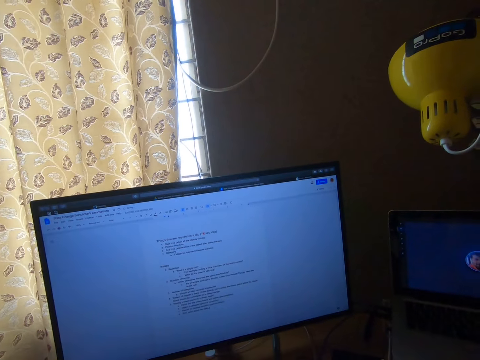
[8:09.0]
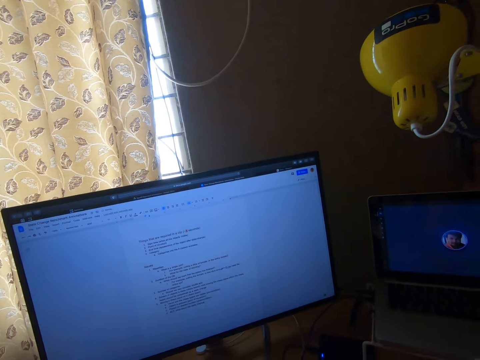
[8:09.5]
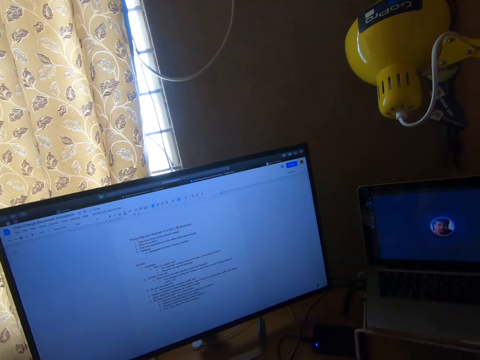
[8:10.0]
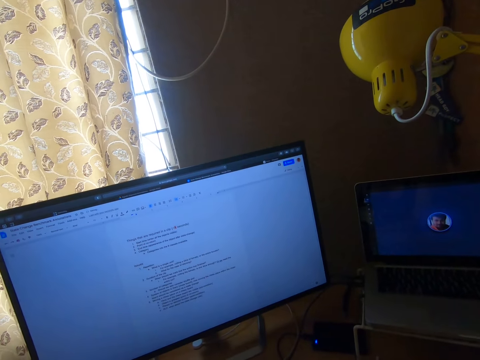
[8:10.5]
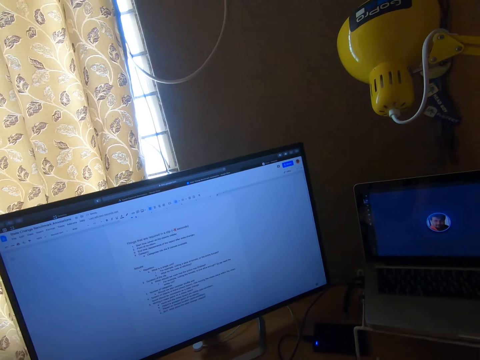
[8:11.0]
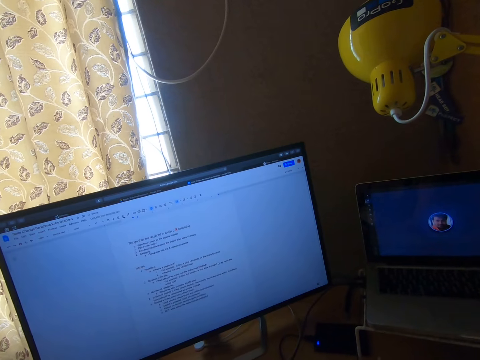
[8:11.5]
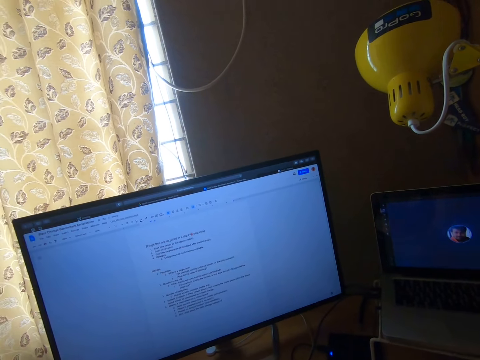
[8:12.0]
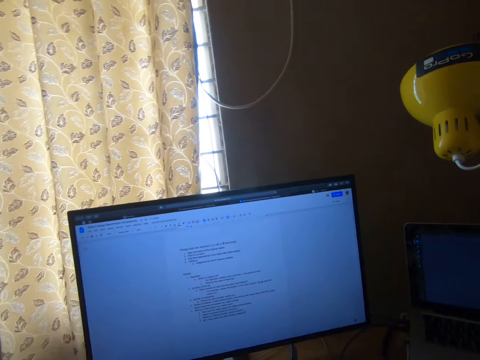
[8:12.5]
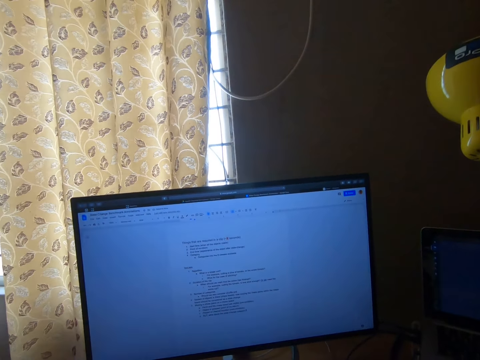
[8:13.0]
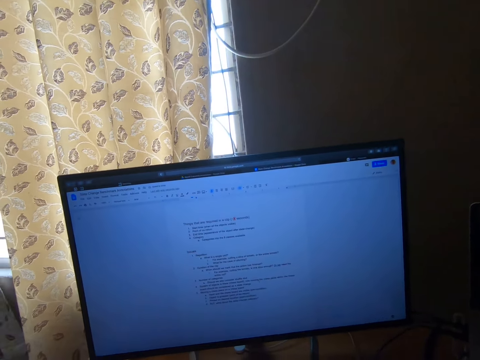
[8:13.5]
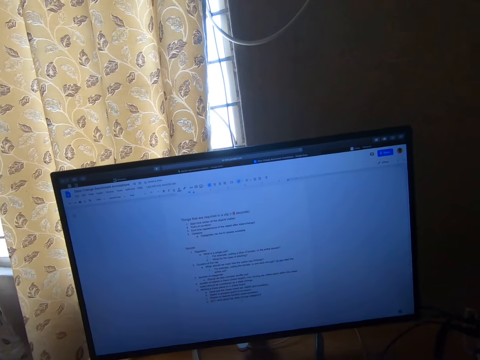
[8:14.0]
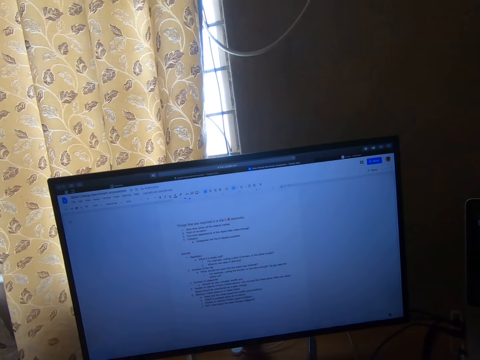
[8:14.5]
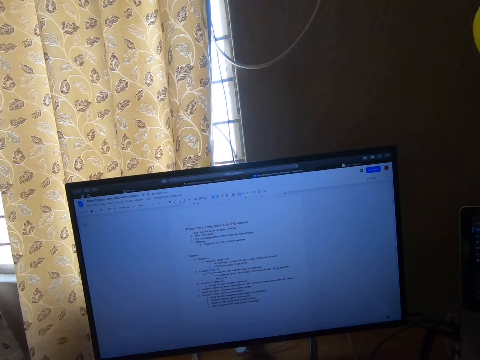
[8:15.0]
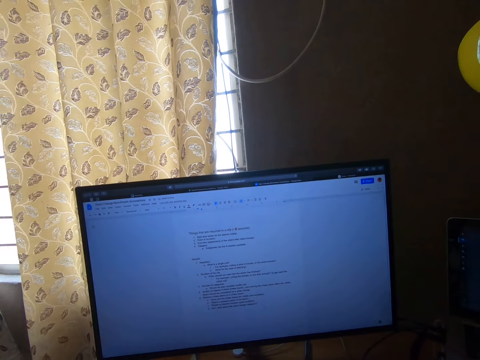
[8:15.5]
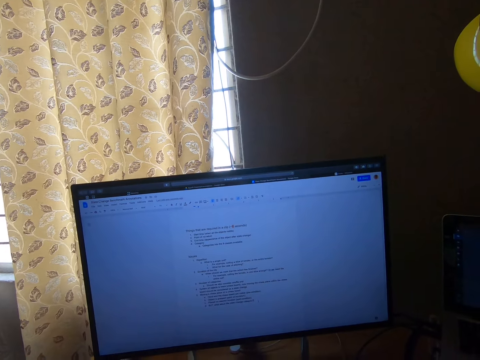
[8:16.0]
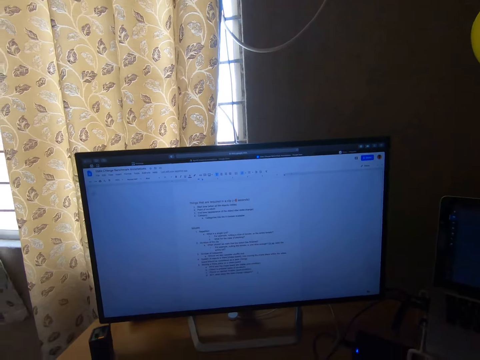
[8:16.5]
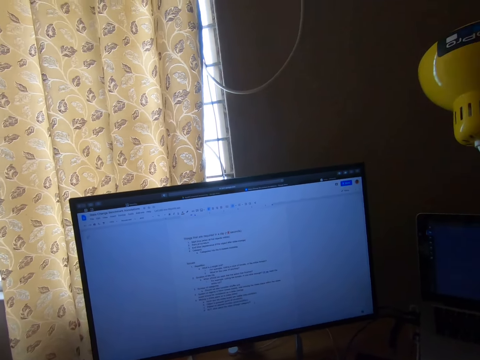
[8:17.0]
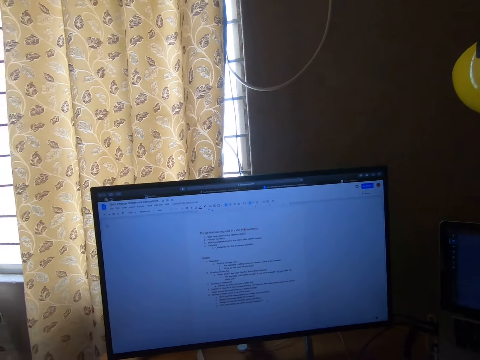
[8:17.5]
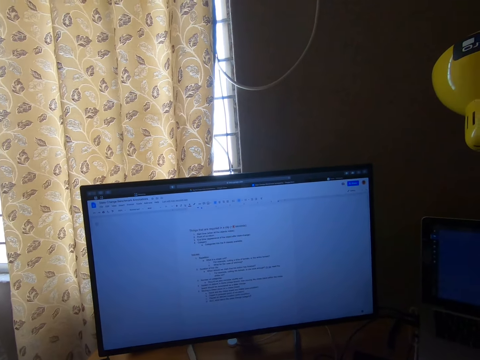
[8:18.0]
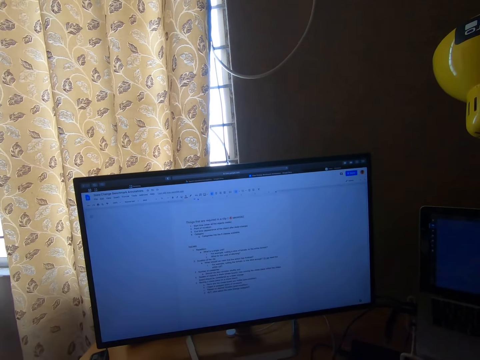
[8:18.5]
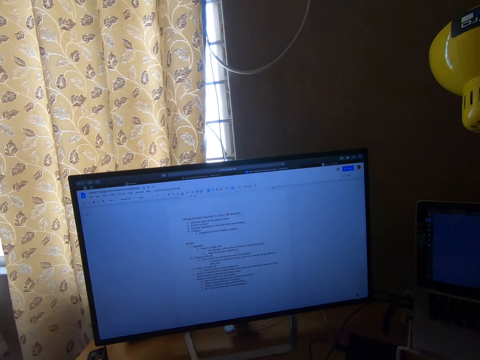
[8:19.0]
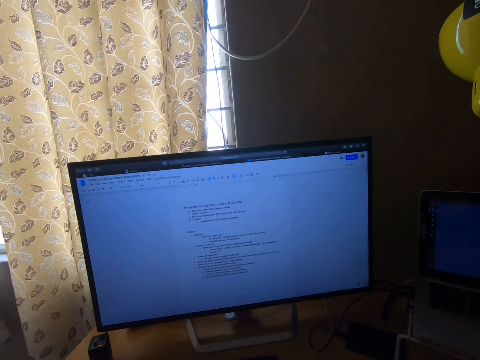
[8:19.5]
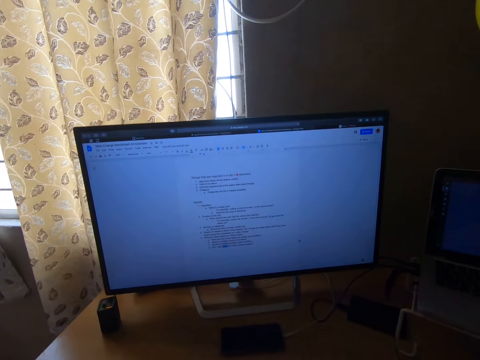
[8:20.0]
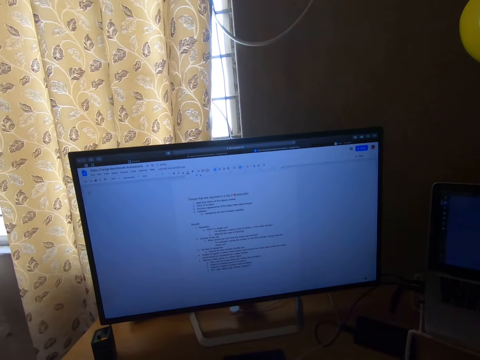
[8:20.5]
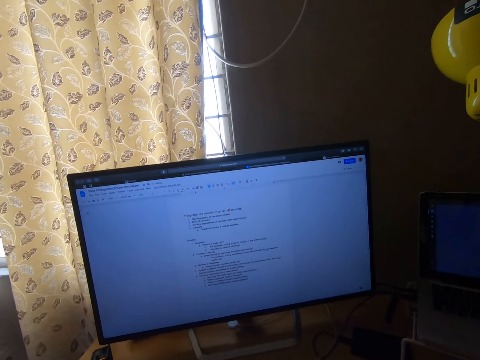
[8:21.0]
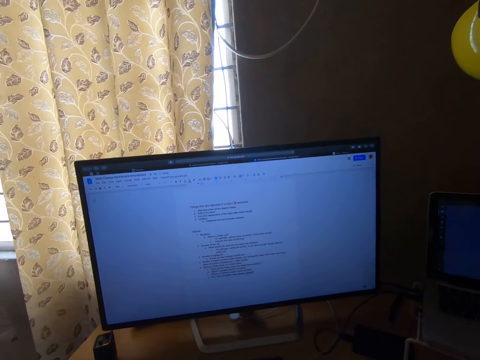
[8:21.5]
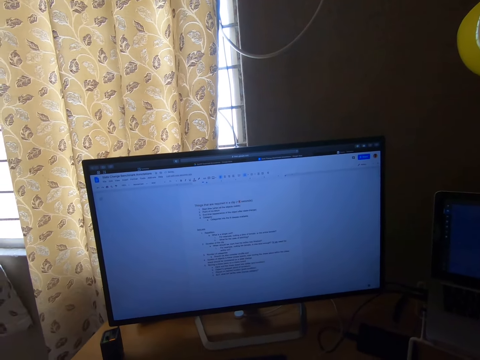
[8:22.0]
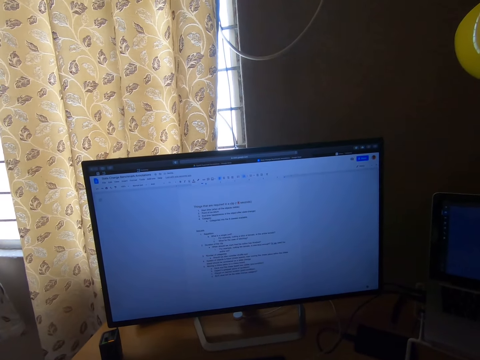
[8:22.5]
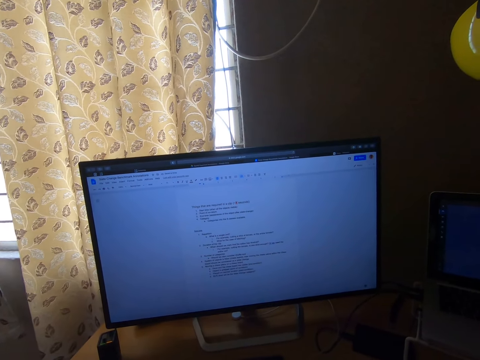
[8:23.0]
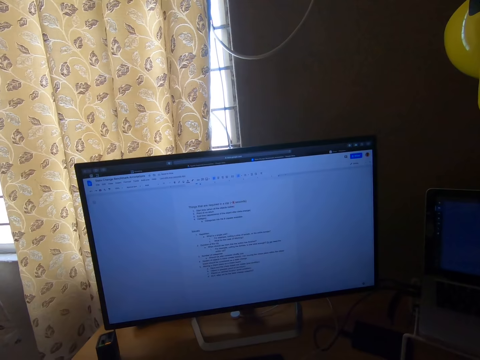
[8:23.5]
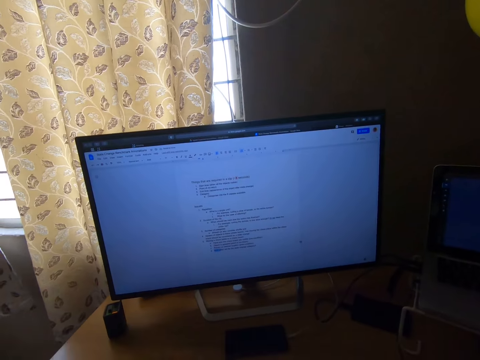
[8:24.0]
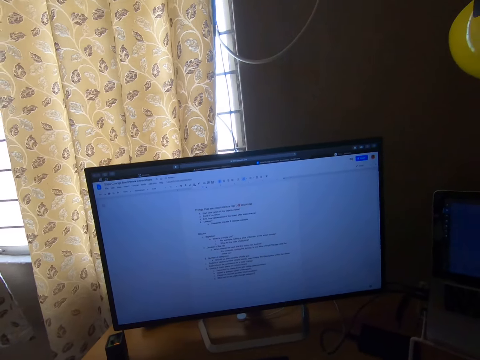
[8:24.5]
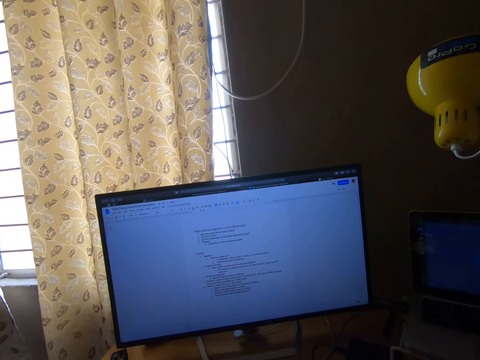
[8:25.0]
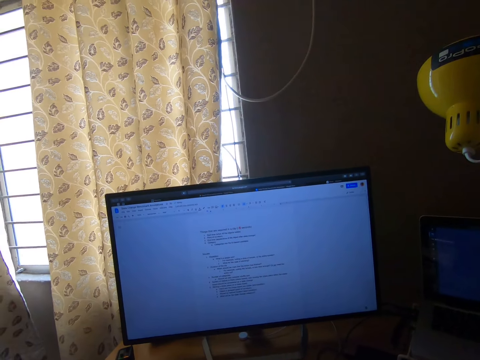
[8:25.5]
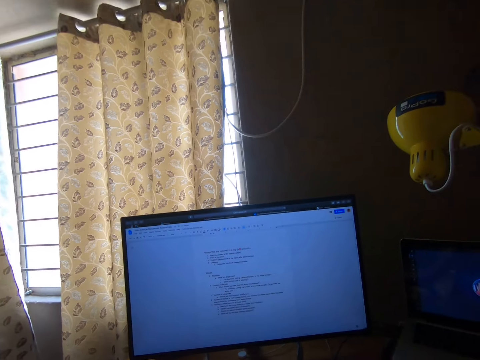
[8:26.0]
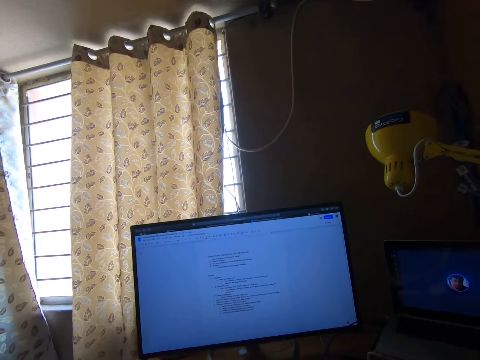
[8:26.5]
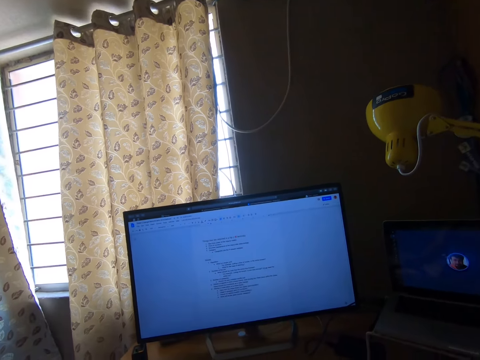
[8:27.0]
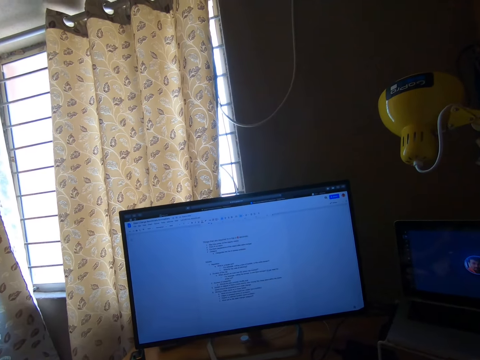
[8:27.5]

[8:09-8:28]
The camera wearer types on a computer. They type on the computer repeatedly.

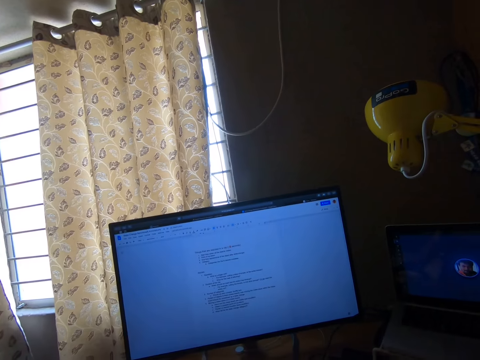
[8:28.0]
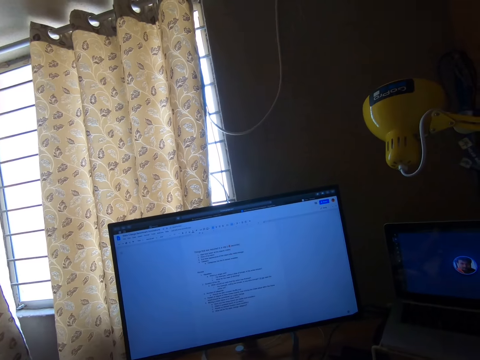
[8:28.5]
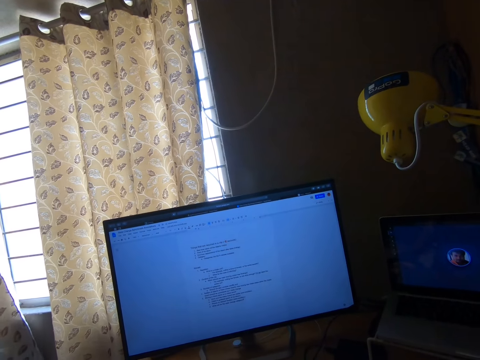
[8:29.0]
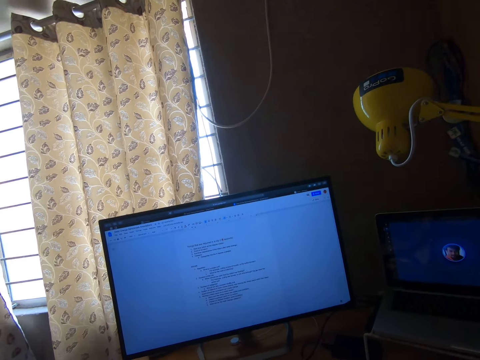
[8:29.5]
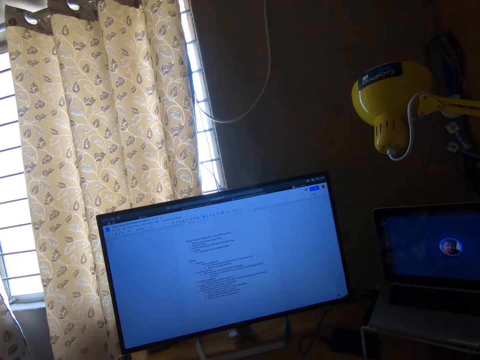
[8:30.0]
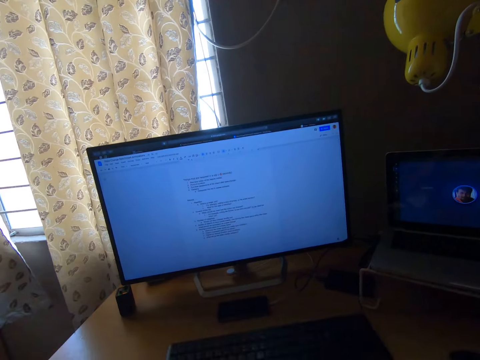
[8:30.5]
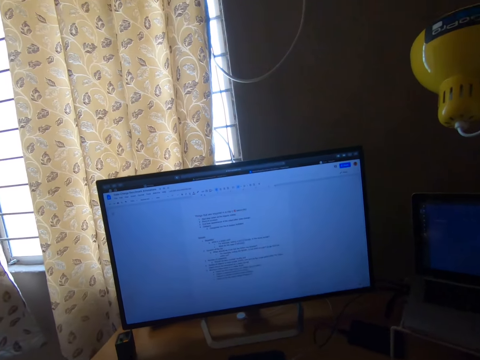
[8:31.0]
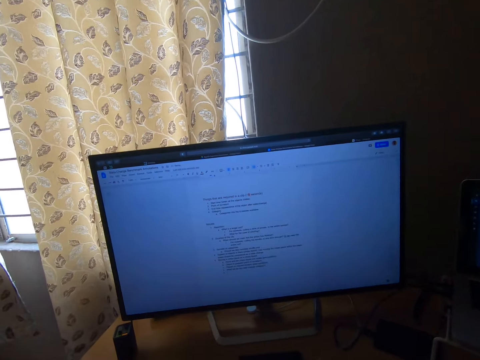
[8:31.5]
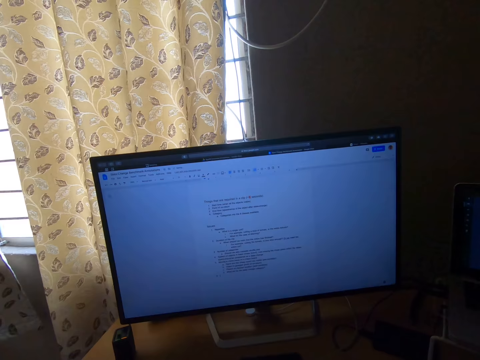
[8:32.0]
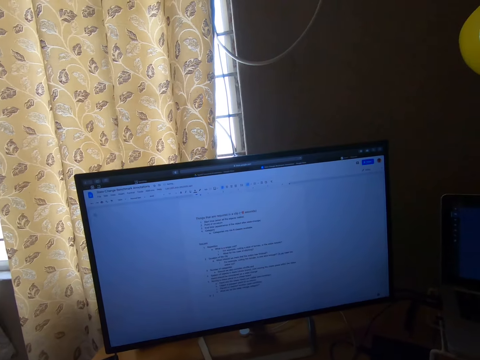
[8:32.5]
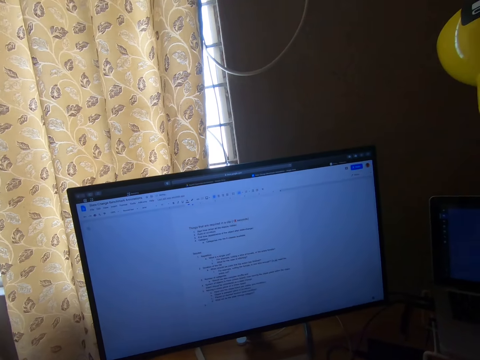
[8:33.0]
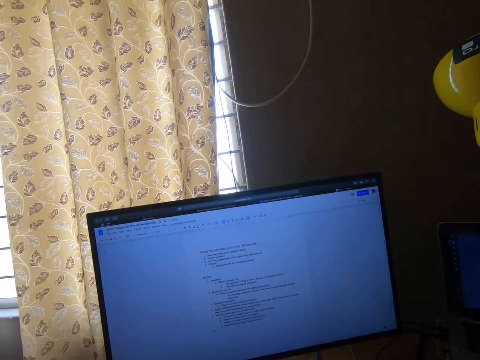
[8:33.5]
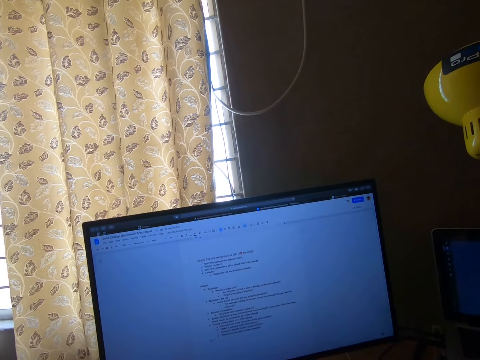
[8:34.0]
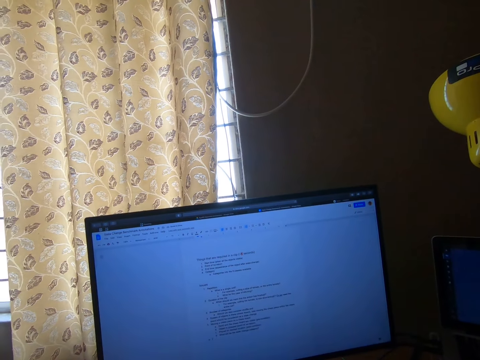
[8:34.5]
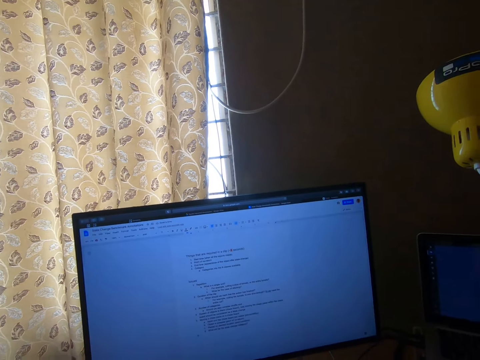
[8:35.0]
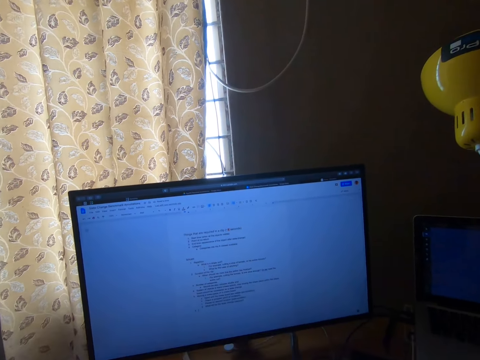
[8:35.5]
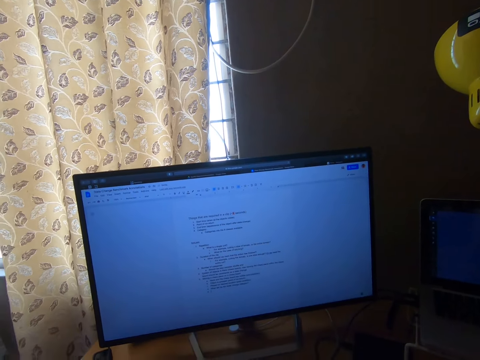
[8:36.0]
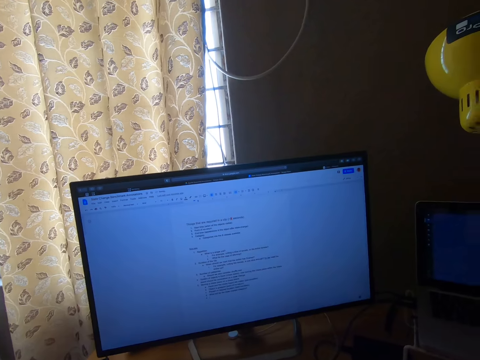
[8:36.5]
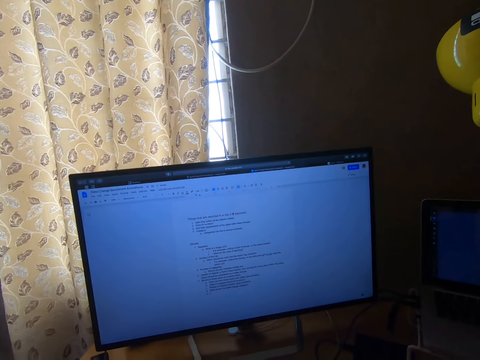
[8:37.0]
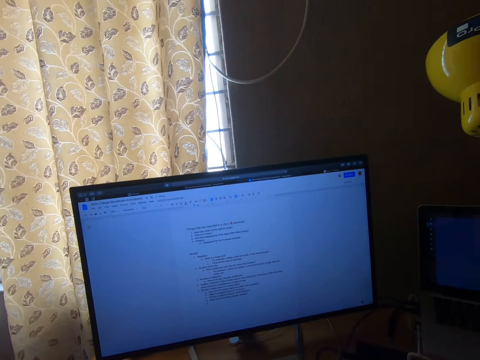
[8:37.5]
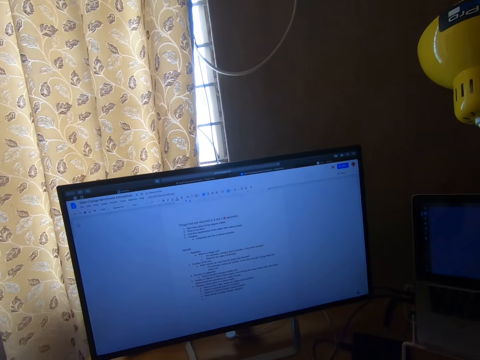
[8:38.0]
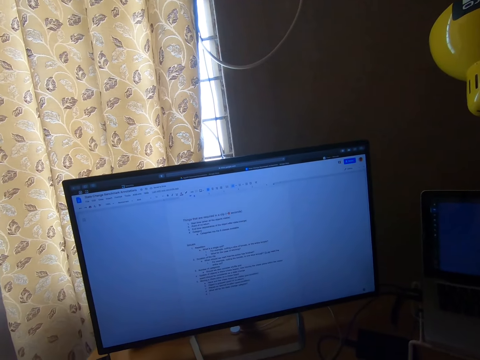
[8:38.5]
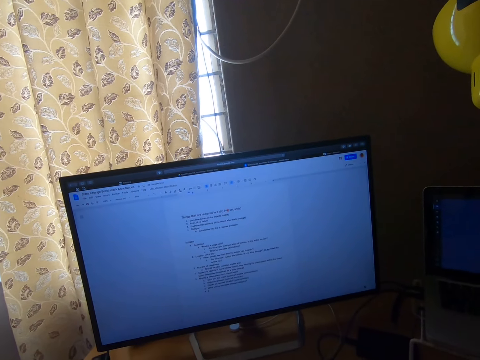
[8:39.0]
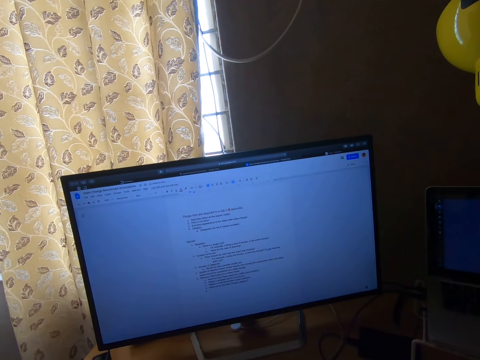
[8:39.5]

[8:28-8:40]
The camera wearer types on a computer. They type on the computer again.
